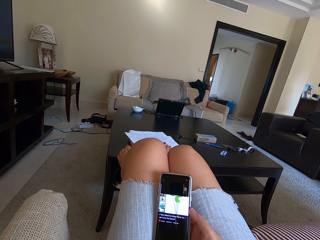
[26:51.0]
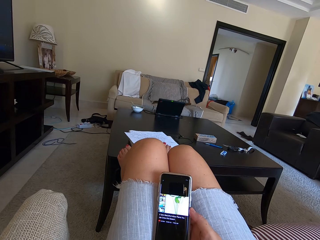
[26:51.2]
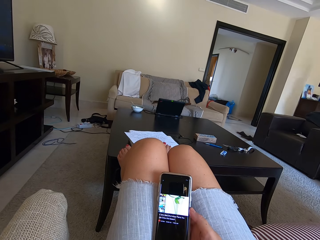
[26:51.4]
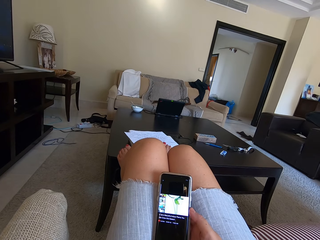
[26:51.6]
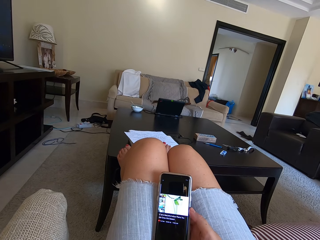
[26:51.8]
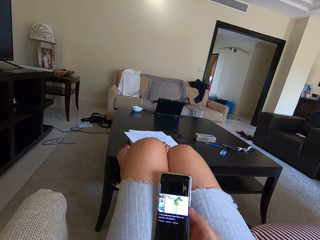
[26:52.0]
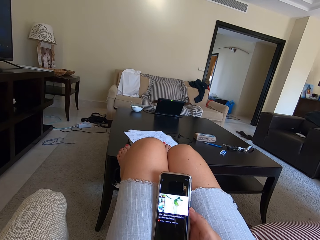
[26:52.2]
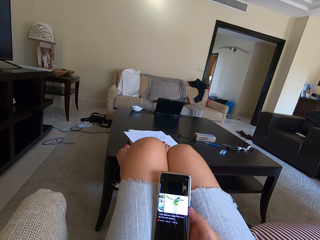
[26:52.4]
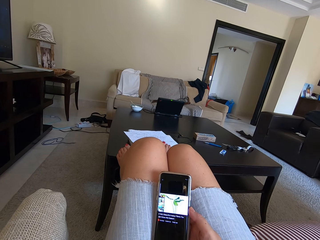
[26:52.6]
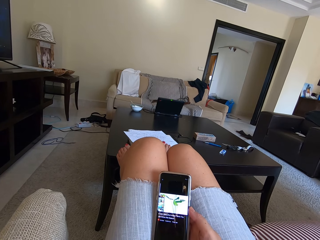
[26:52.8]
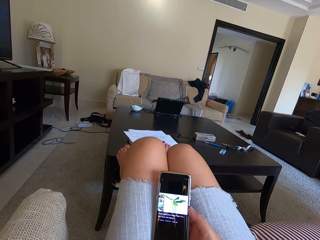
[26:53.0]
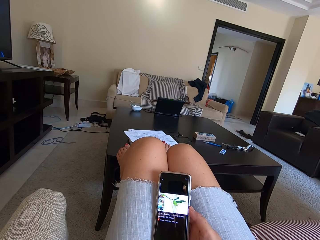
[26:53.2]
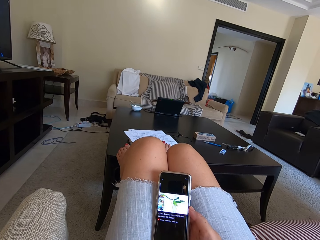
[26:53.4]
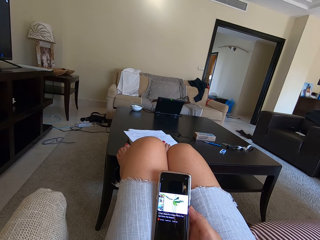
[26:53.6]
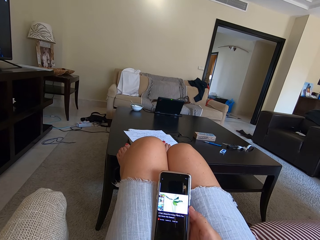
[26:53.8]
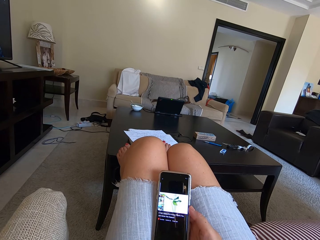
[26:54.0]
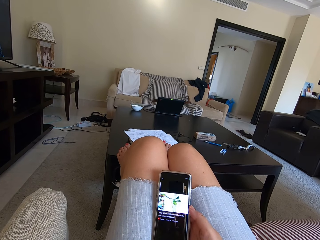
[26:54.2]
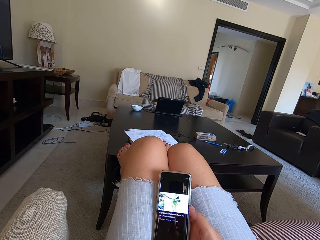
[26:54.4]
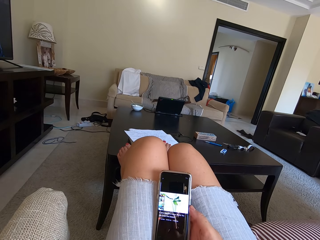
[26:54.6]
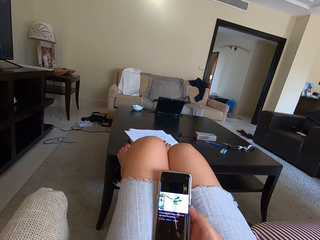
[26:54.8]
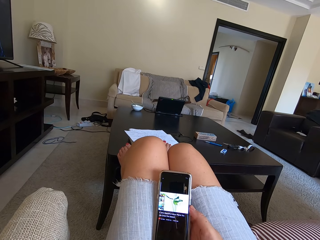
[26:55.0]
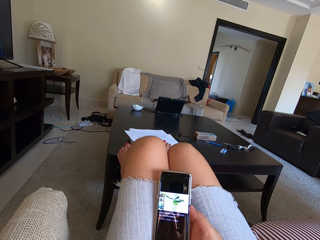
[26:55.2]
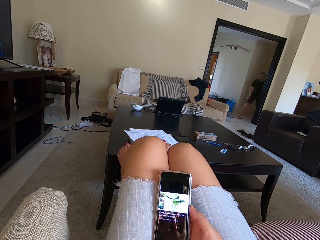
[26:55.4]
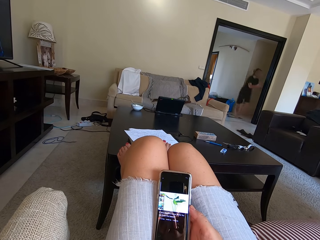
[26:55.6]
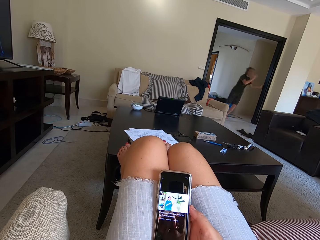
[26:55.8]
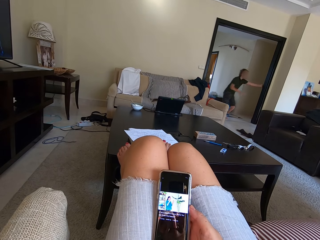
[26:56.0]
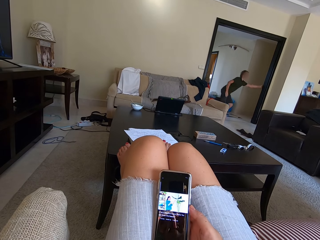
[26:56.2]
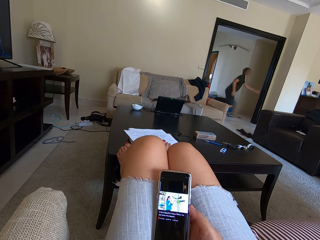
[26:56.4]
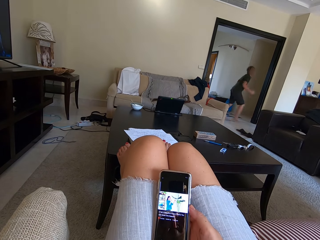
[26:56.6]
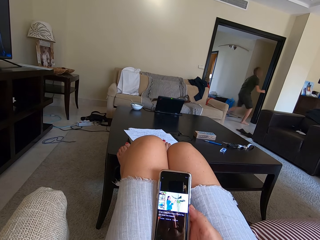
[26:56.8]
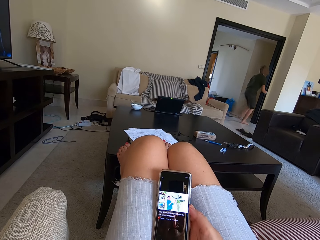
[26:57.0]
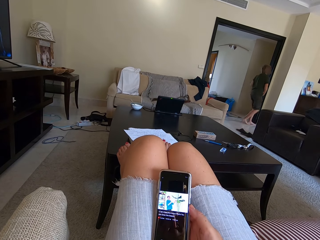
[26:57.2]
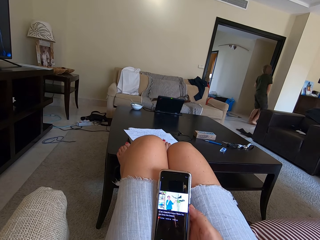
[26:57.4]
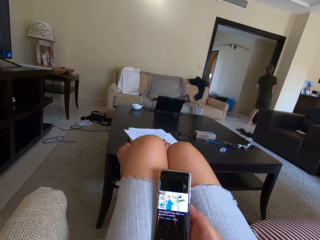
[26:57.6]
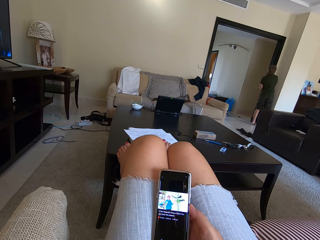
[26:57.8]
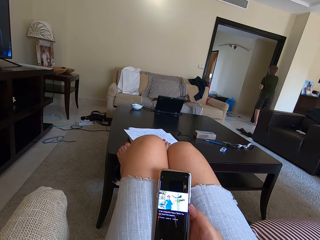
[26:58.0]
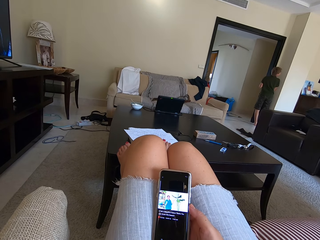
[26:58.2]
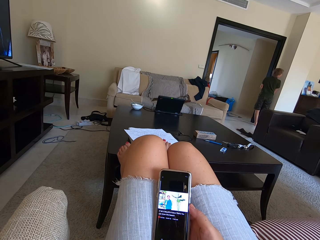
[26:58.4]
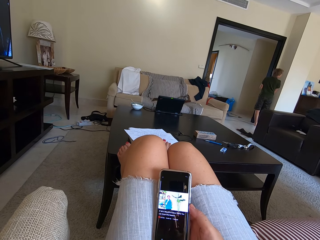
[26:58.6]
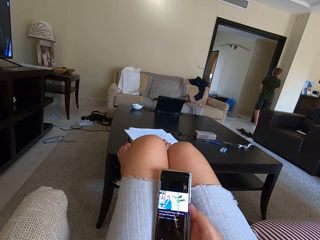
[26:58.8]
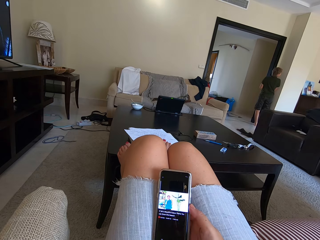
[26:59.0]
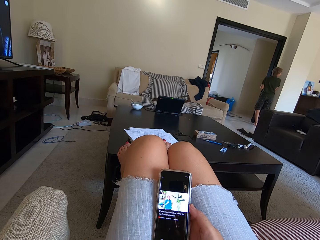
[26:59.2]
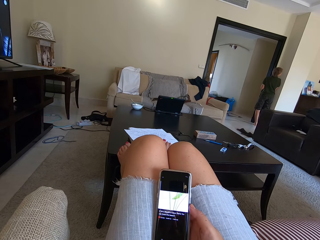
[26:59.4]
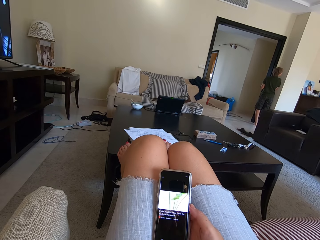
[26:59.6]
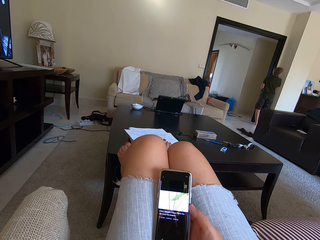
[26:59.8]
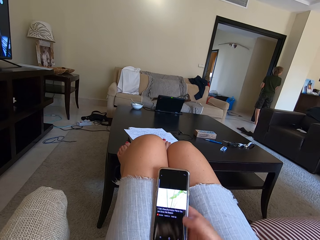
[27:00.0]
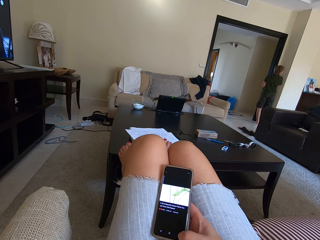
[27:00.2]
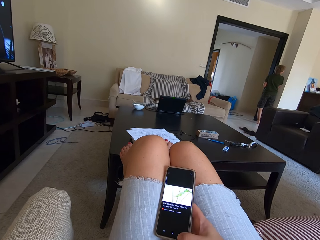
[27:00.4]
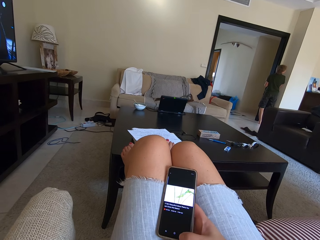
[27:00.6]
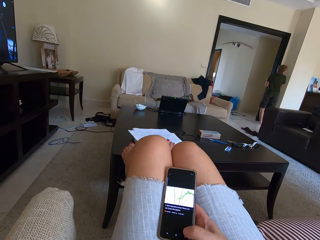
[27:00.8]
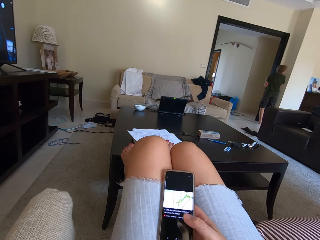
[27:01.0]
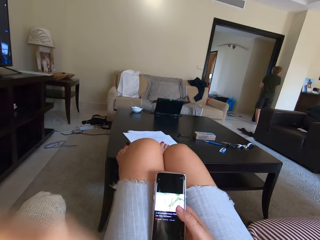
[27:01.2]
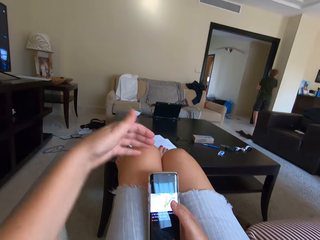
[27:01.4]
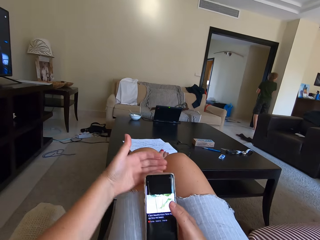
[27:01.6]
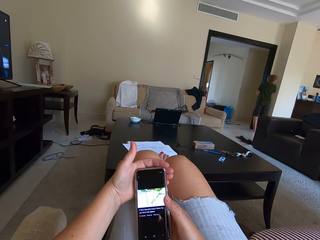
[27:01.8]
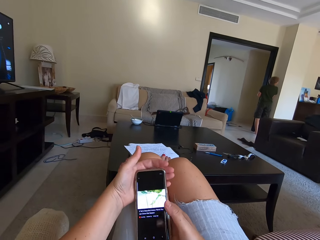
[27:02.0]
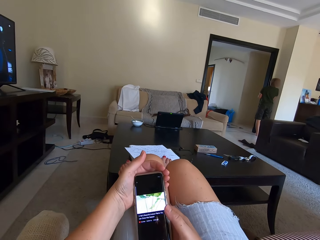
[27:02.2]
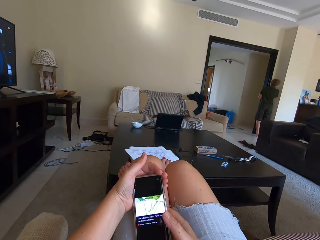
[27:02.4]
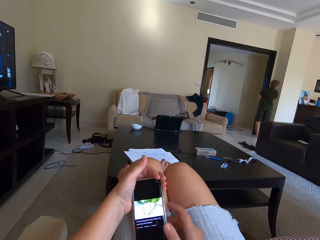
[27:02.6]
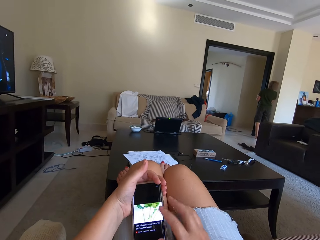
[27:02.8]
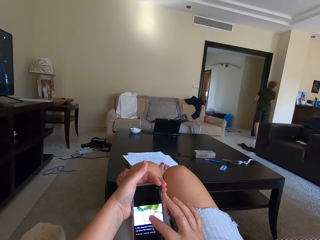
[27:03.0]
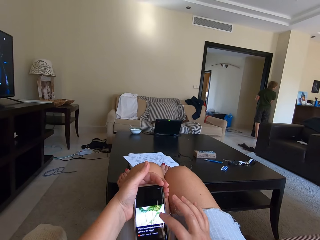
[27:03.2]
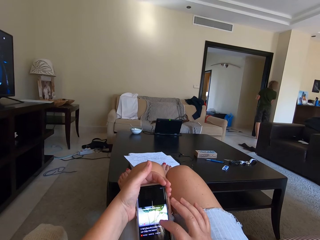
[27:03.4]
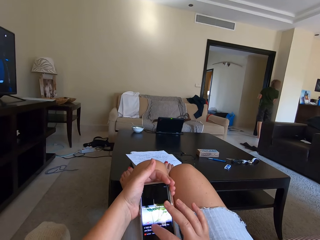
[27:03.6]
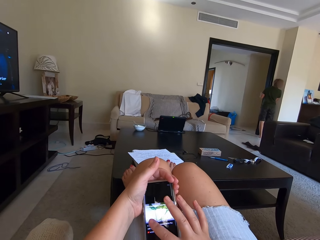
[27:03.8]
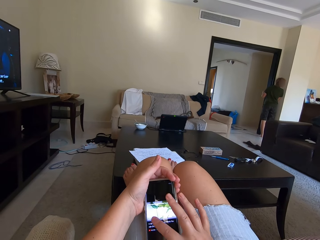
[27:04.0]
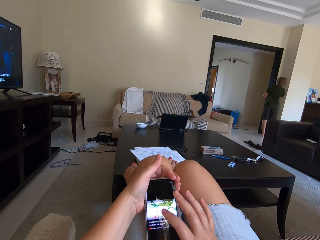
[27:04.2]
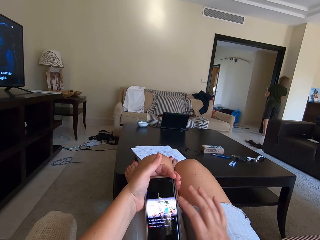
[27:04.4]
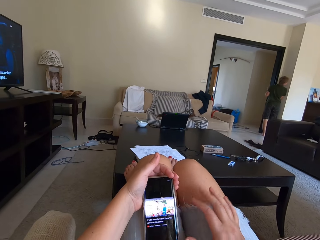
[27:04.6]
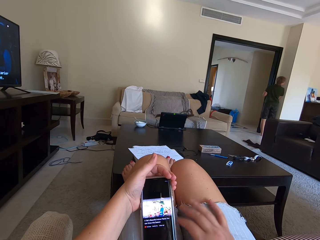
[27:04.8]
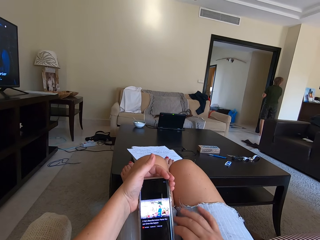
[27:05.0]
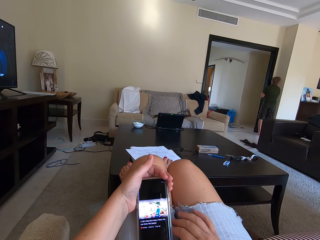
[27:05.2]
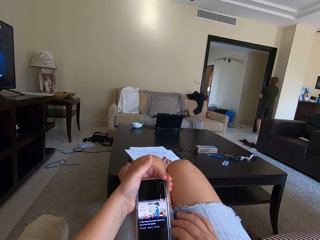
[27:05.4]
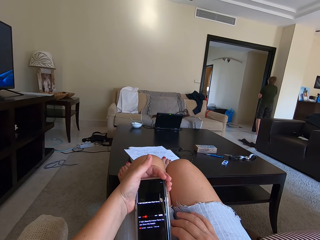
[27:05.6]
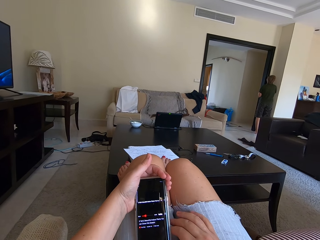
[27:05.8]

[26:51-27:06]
The camera wearer watches a video on the phone. A person walks around the room. The camera wearer operates the phone. They hold the phone with the left hand. They scroll the phone.

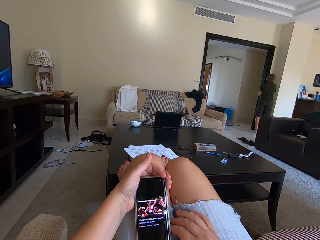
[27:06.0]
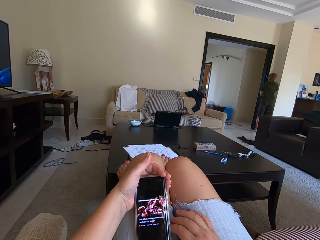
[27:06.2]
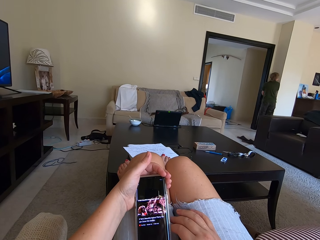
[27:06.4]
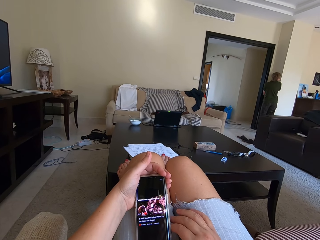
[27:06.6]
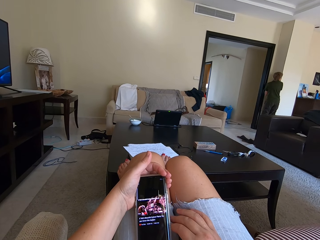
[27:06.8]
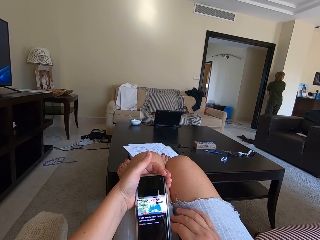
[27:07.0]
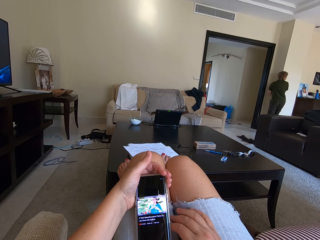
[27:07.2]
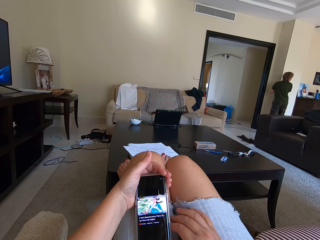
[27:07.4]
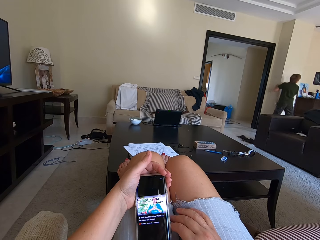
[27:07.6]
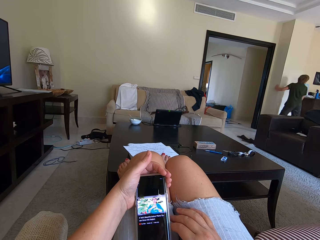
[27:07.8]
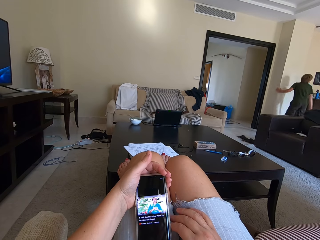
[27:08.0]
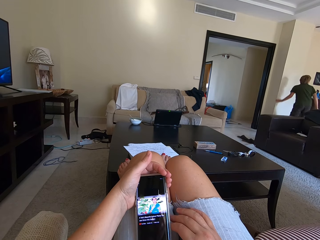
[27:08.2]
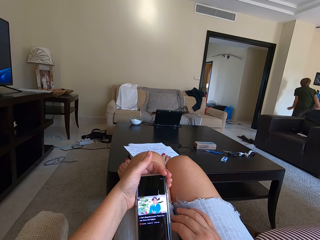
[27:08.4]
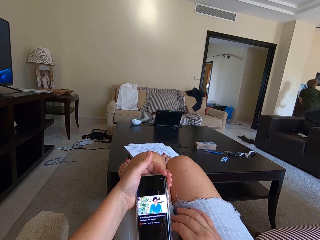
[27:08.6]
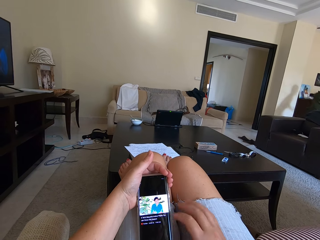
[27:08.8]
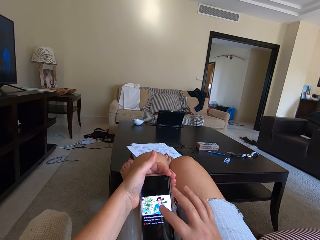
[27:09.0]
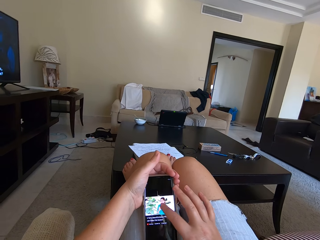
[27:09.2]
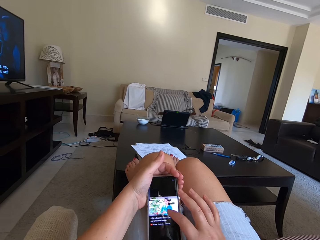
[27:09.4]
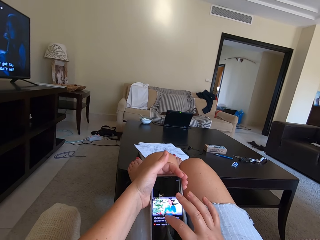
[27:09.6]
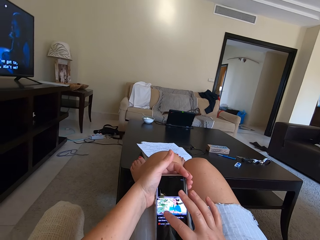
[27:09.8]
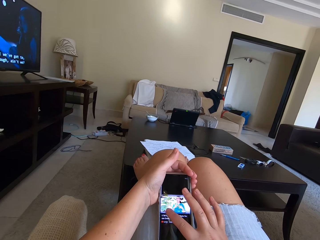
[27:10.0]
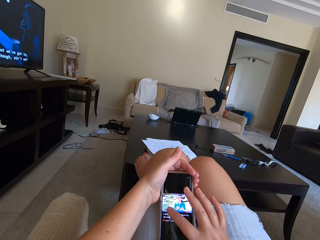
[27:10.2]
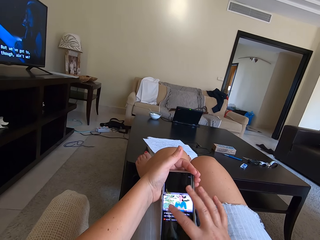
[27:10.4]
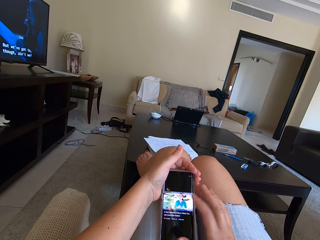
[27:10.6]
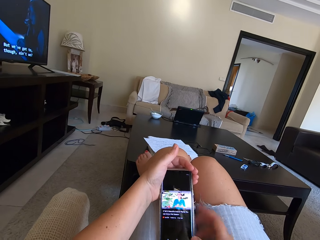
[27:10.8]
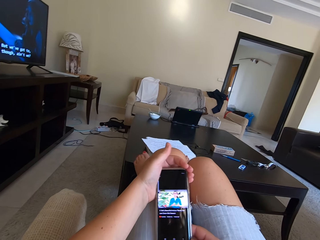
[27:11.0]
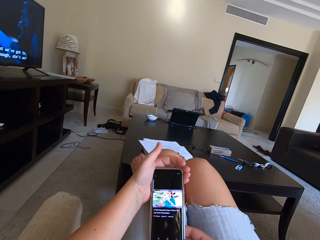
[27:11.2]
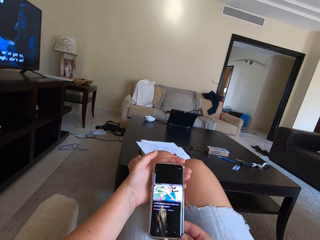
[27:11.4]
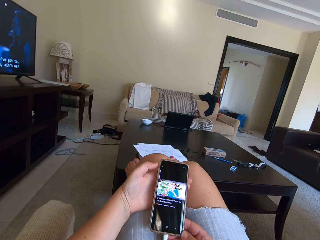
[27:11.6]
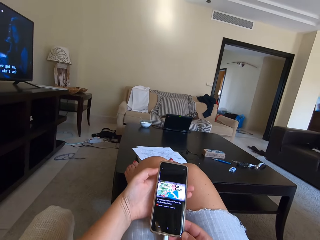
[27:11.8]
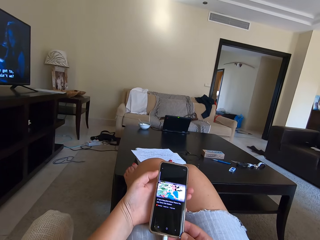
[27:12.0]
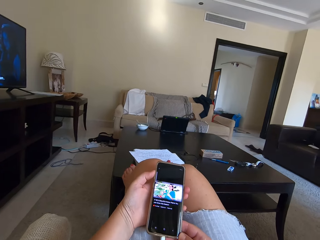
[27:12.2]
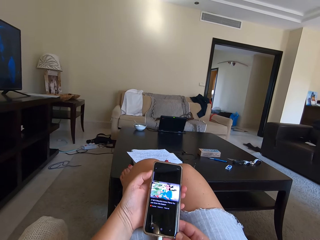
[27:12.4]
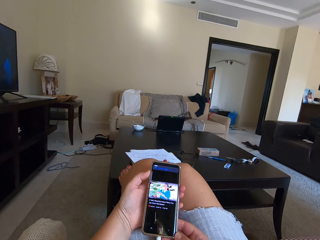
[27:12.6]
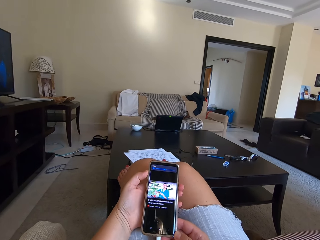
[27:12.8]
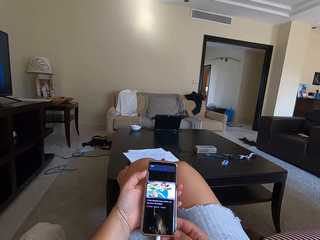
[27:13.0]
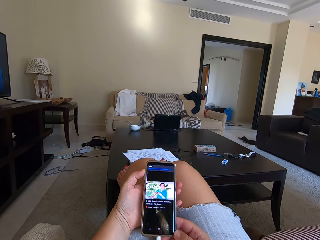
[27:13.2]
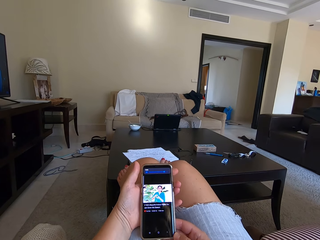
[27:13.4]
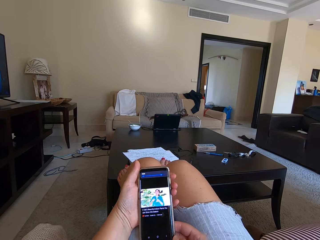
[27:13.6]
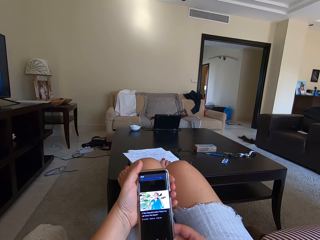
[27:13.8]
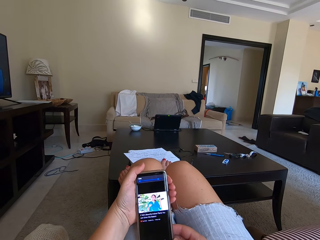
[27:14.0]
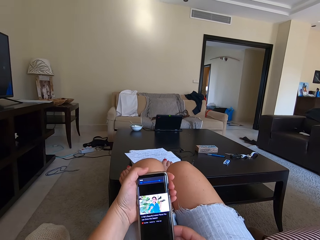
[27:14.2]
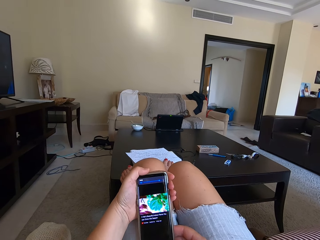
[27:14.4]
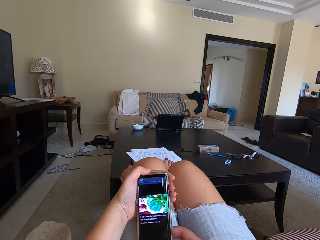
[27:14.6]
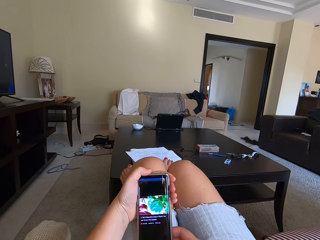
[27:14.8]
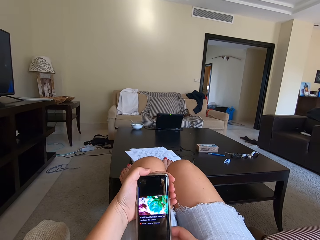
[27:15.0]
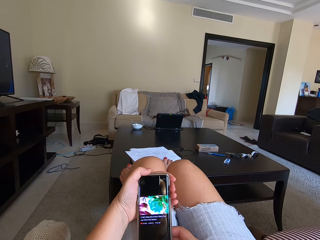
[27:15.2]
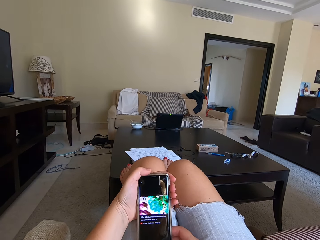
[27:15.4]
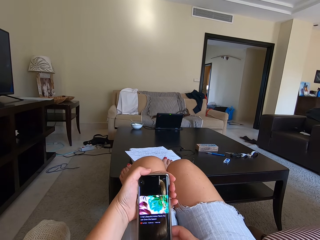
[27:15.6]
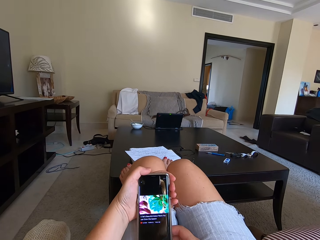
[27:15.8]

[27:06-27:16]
A person walks around the room. The camera wearer operates the phone.
